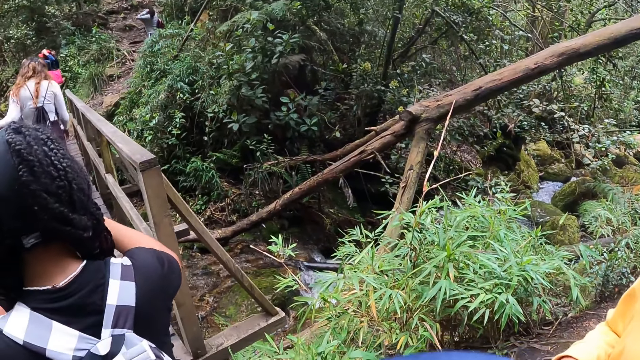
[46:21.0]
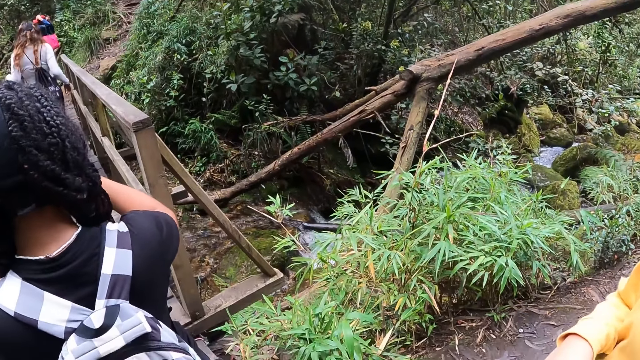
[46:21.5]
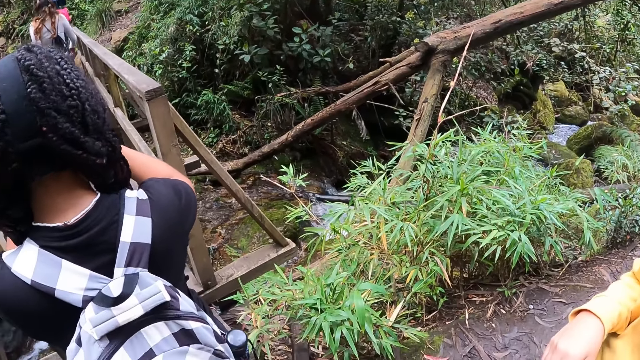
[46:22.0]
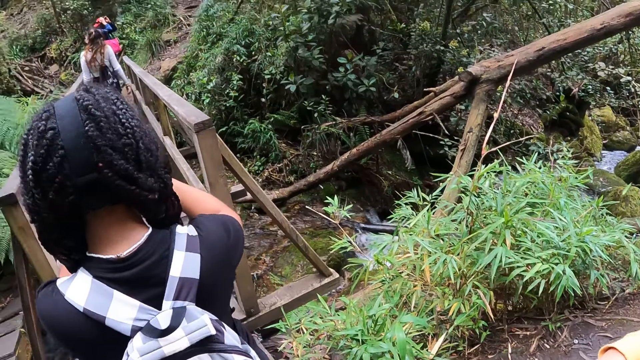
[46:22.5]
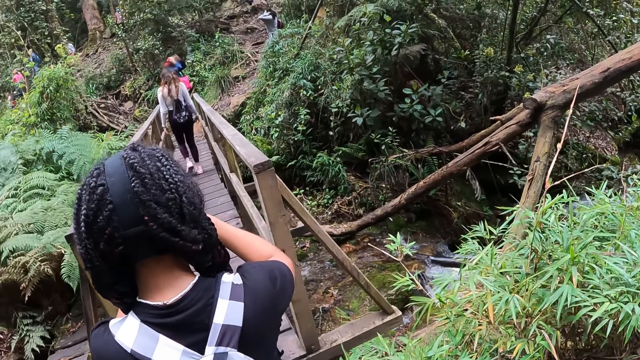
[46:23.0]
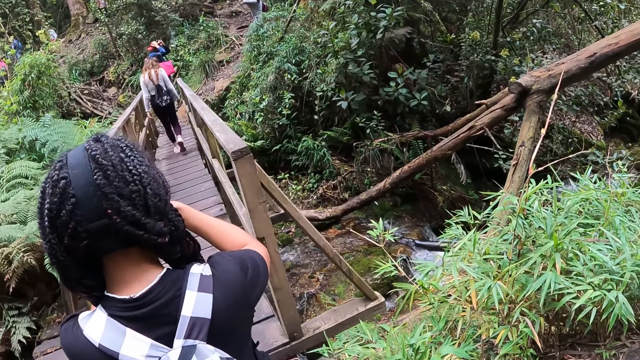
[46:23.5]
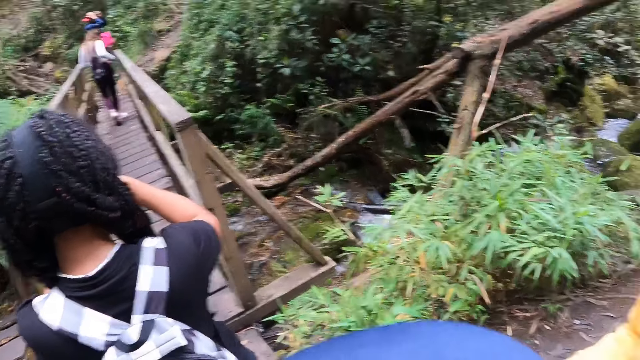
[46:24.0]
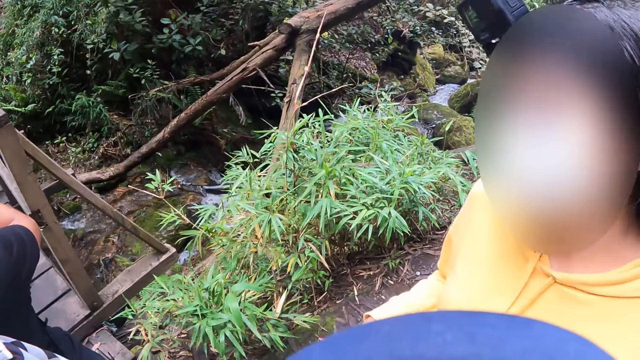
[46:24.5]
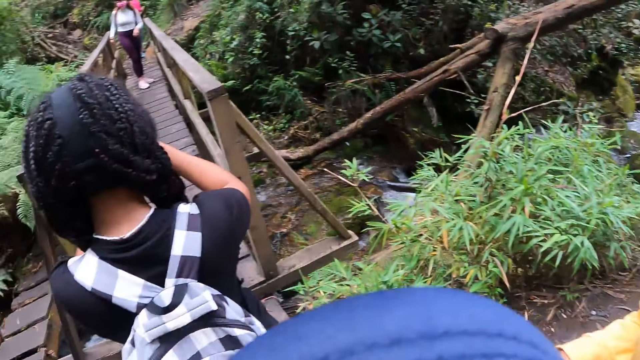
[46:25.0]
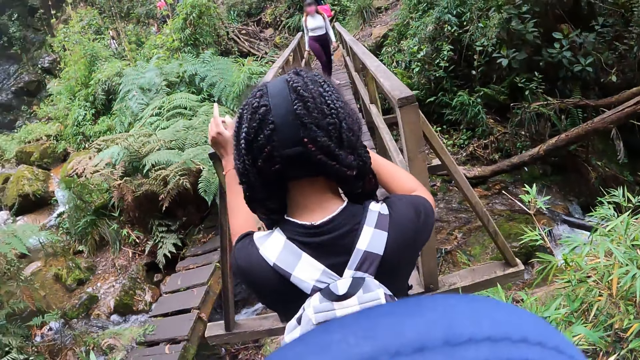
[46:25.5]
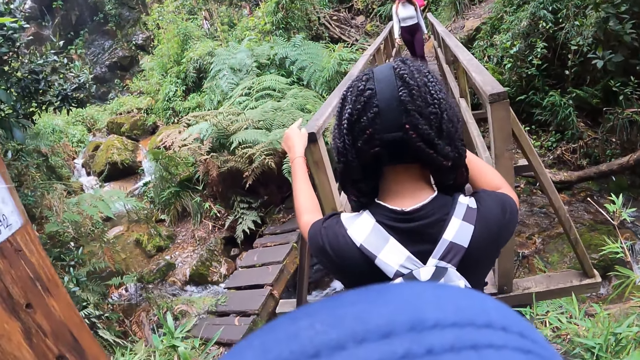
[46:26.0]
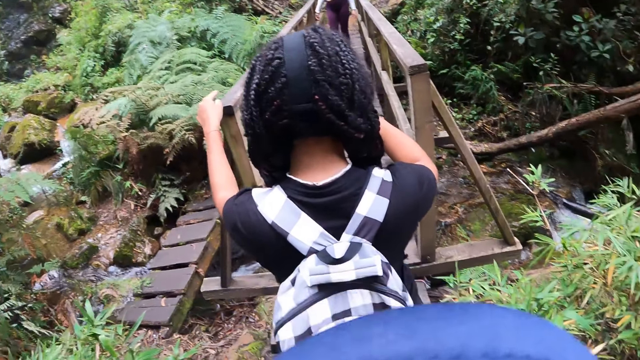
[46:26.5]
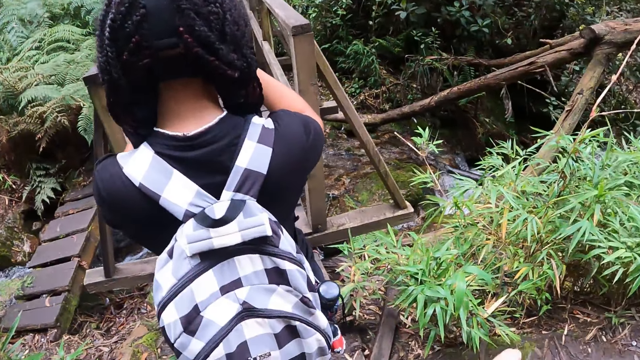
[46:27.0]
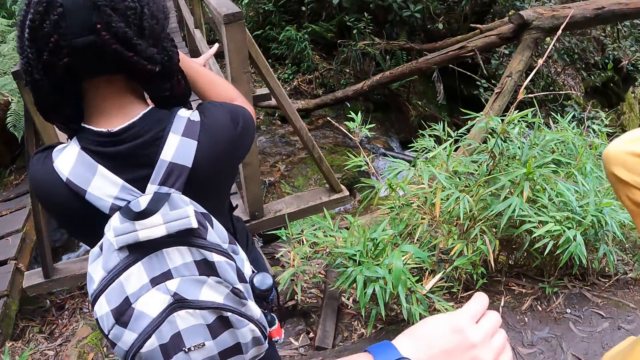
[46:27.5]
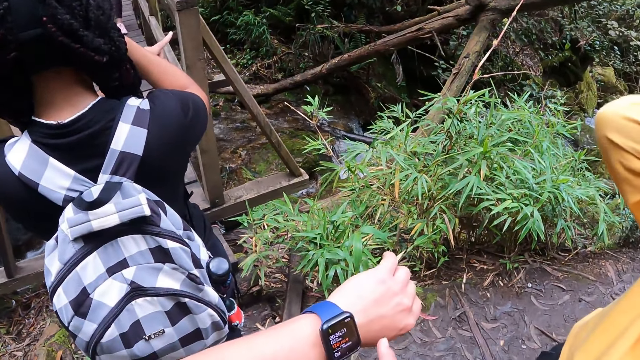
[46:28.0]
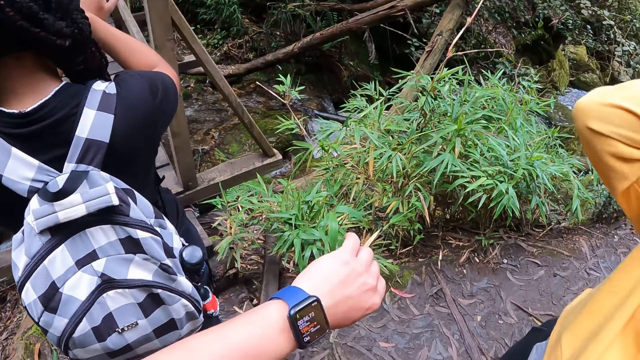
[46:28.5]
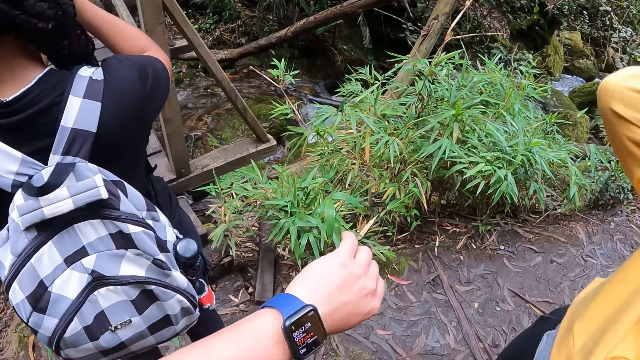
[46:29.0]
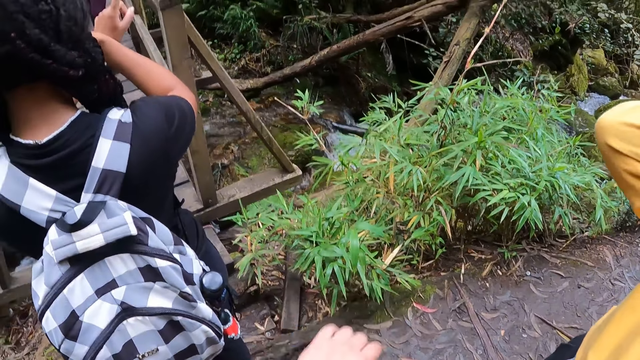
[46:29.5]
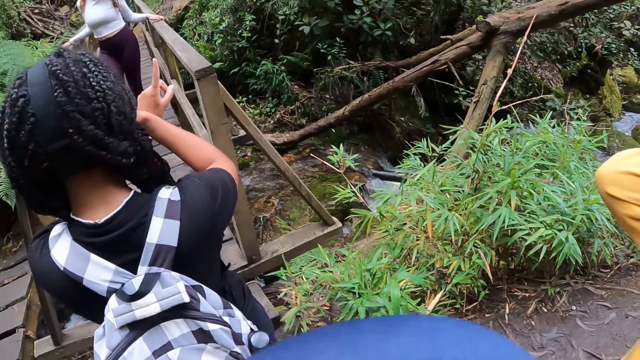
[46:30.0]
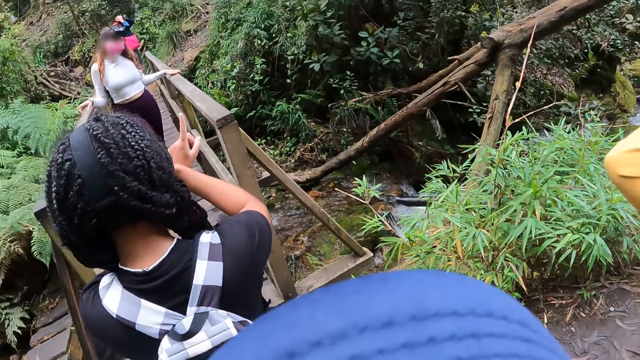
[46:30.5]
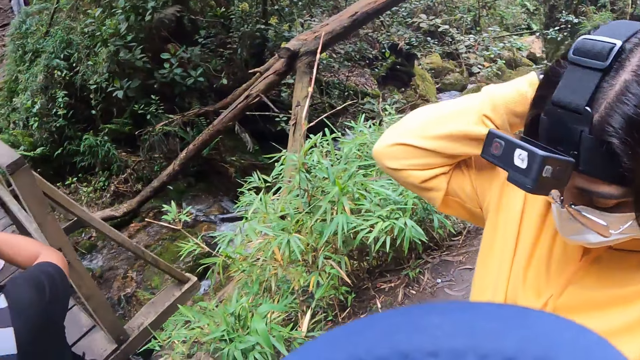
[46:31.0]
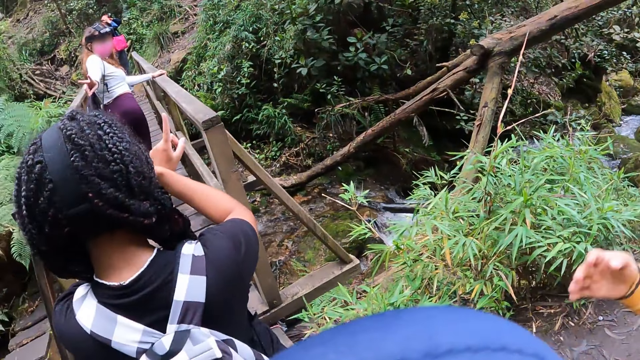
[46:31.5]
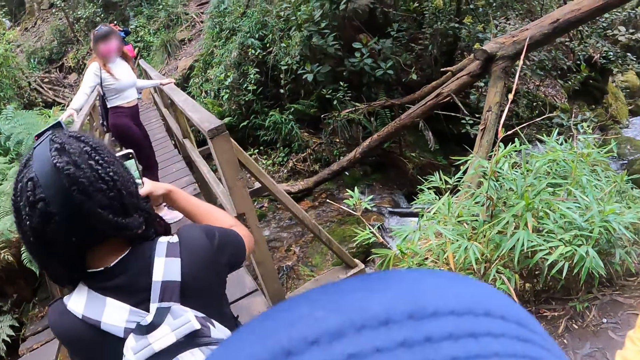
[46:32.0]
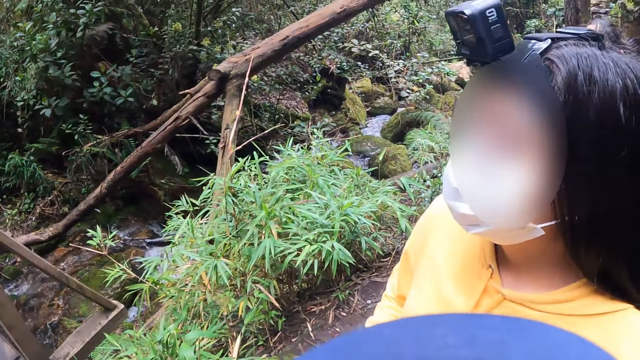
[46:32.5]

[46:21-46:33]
The camera wearer checks the wristwatch on her left hand.

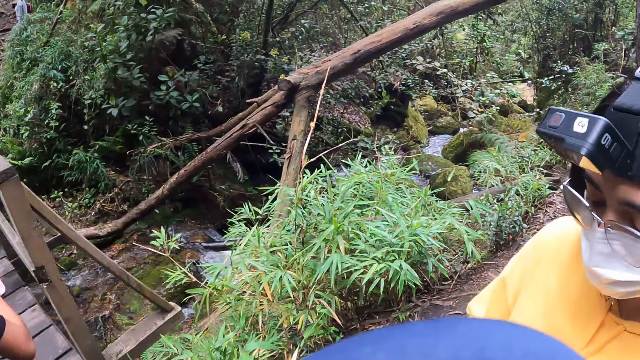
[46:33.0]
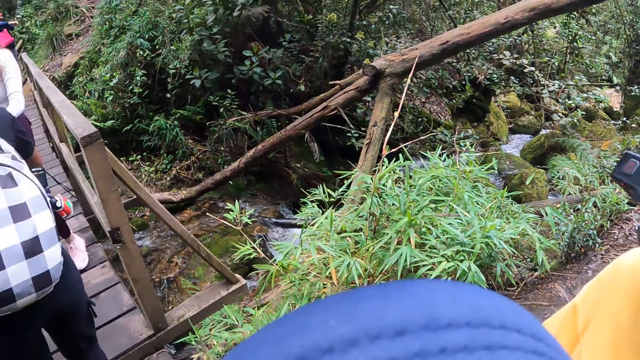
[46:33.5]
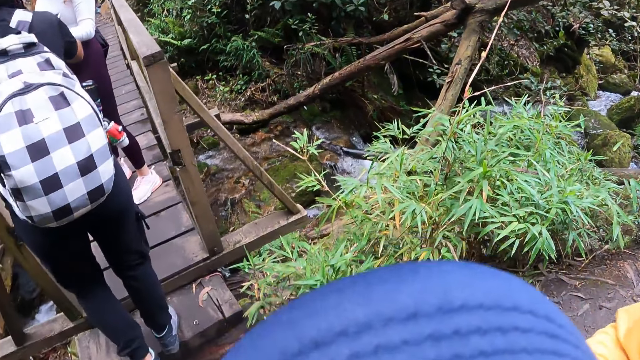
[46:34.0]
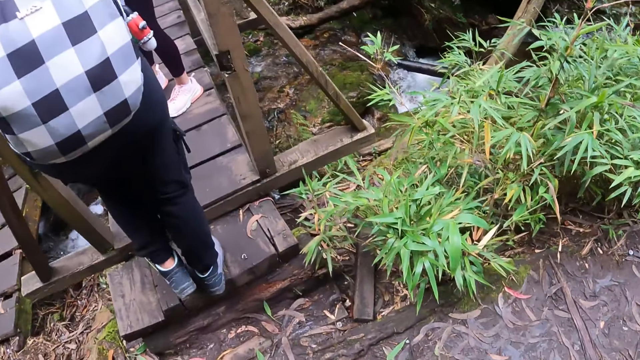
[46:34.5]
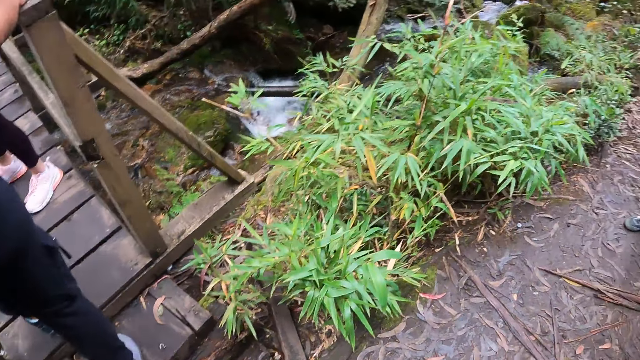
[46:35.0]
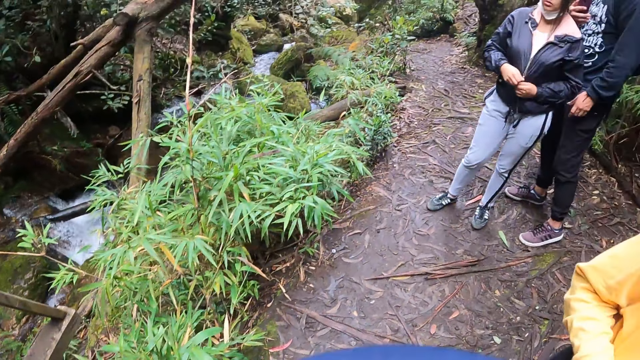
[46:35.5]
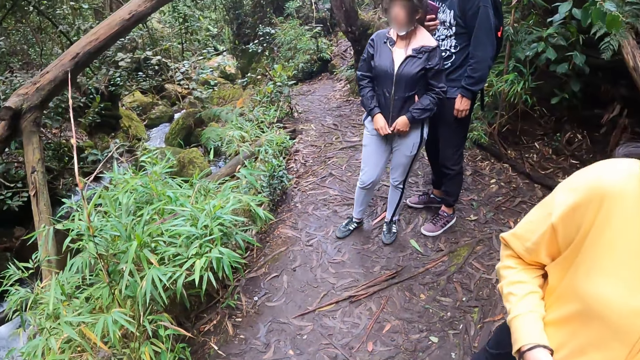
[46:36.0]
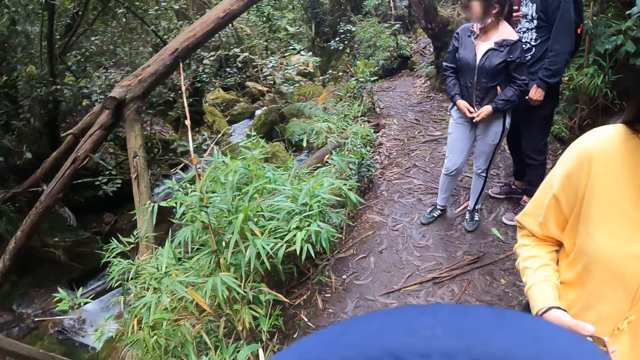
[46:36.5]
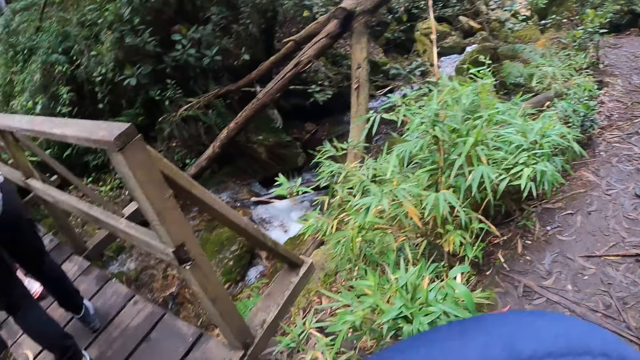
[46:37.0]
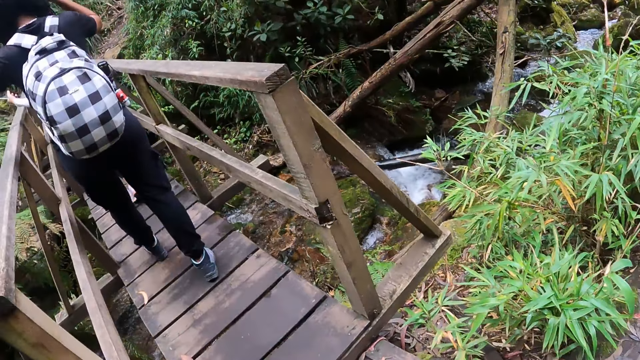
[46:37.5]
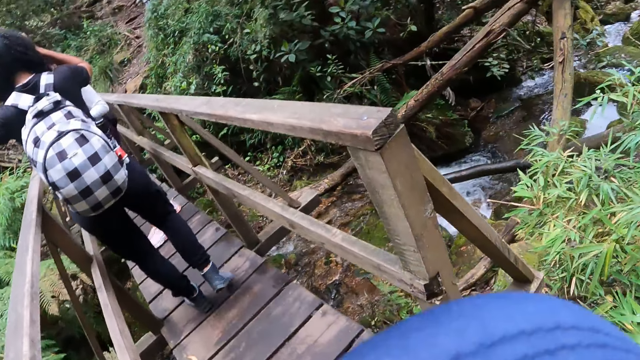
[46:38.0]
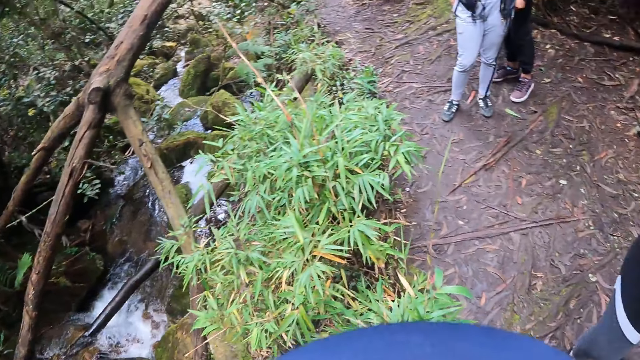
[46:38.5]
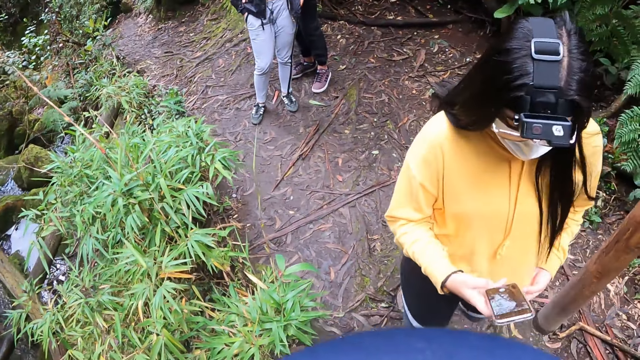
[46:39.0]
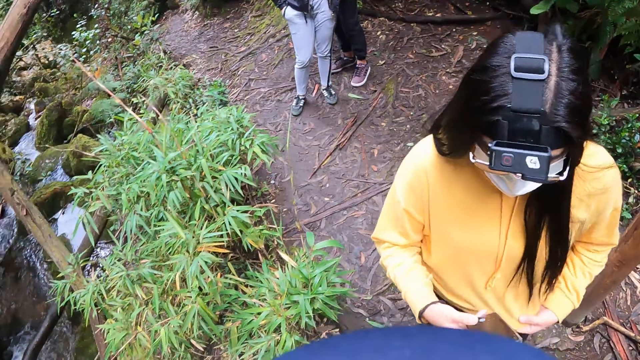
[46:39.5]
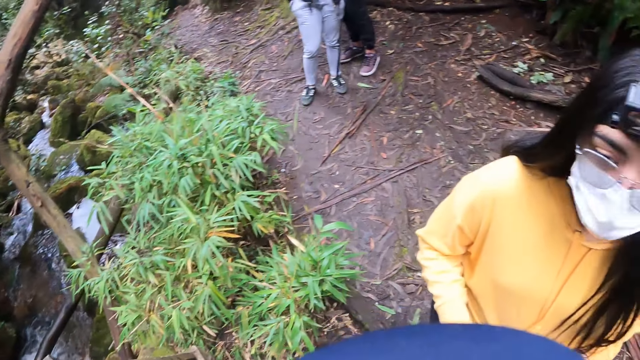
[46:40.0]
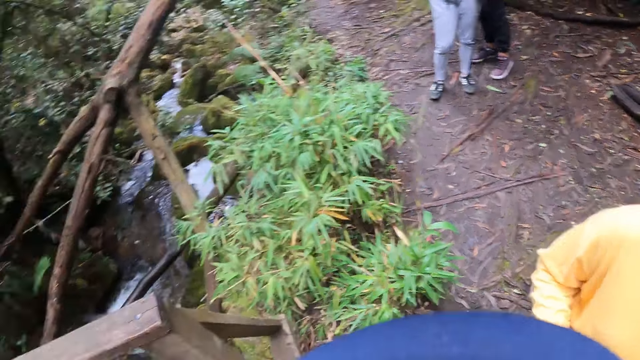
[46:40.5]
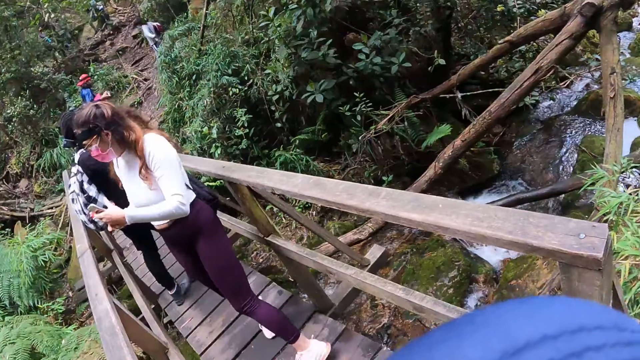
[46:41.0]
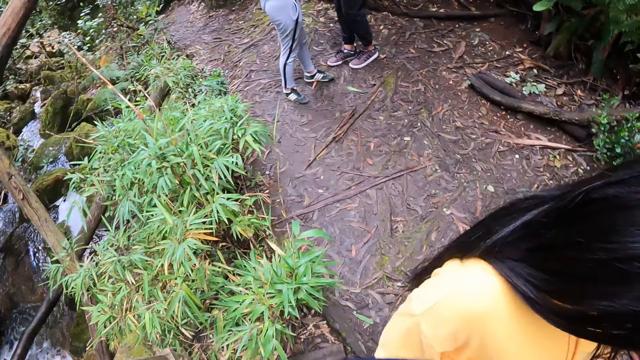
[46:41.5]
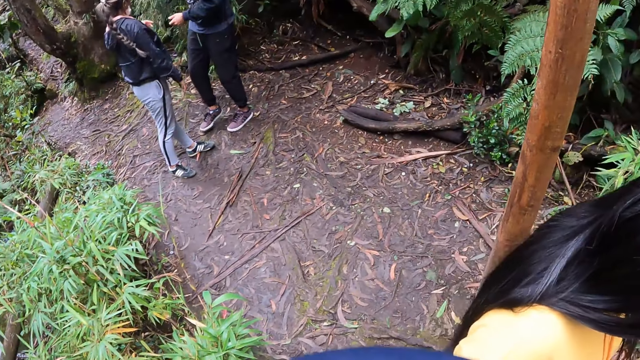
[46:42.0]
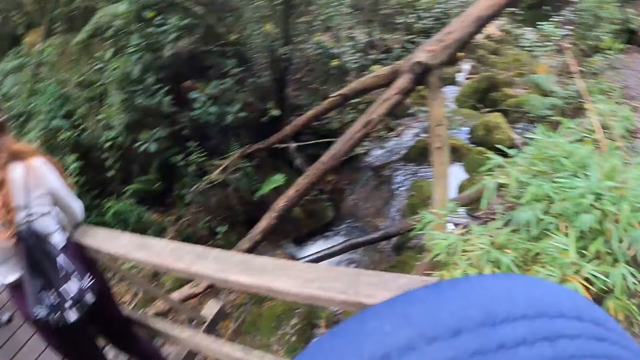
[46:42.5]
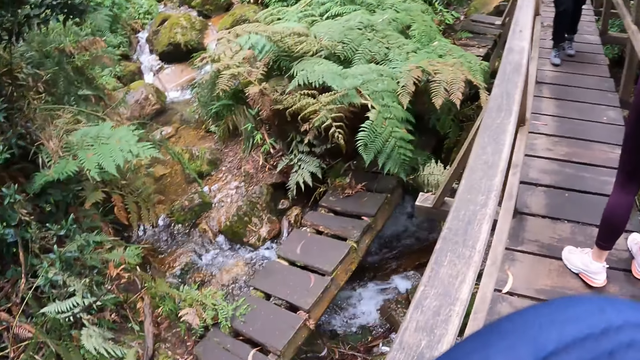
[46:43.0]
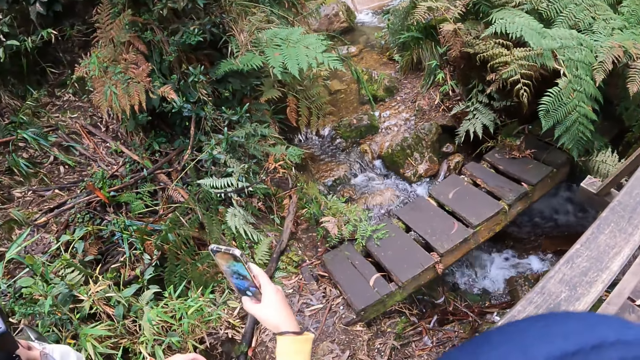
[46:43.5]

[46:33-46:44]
The woman operates the phone in her right hand.
